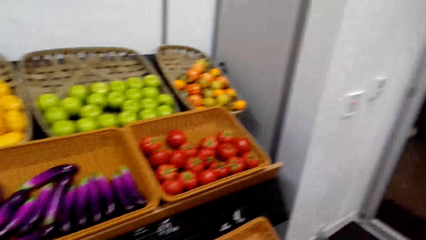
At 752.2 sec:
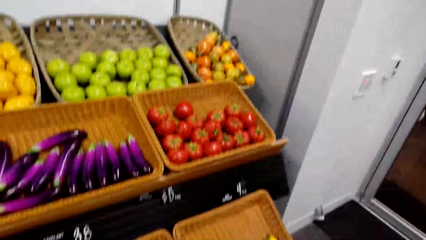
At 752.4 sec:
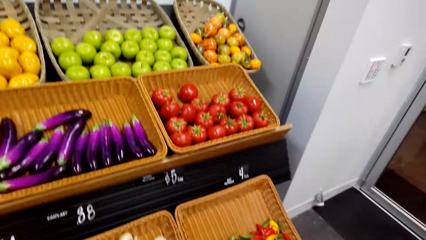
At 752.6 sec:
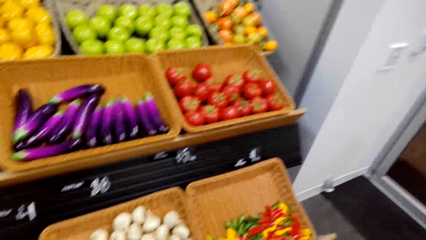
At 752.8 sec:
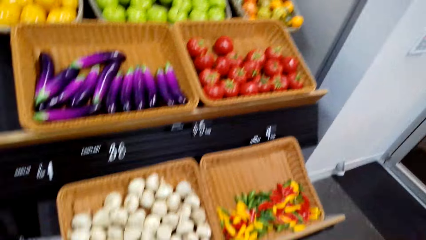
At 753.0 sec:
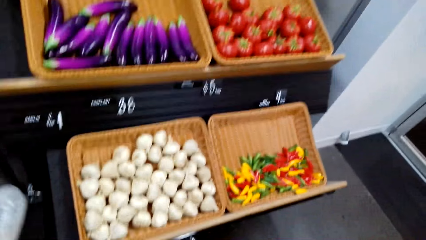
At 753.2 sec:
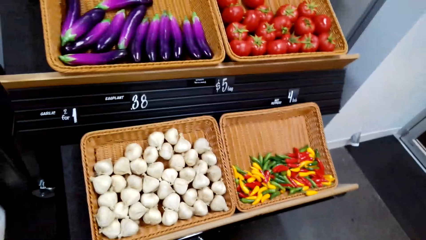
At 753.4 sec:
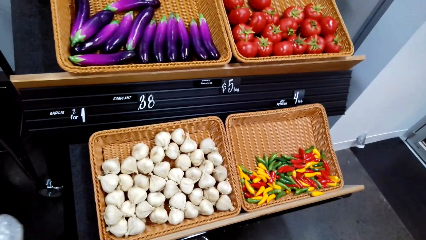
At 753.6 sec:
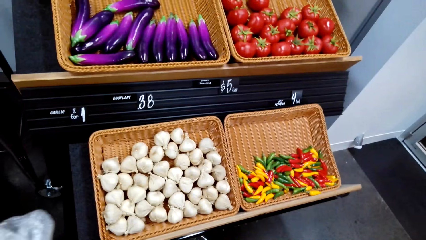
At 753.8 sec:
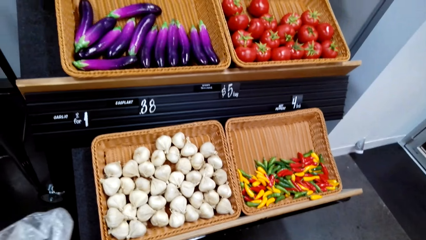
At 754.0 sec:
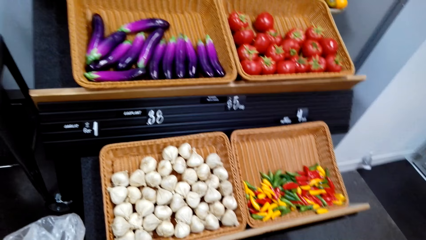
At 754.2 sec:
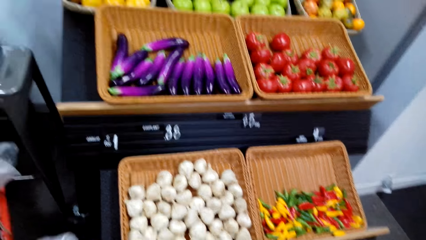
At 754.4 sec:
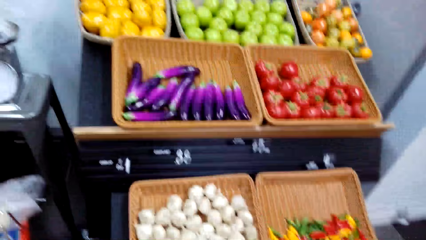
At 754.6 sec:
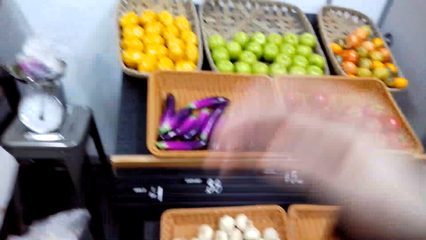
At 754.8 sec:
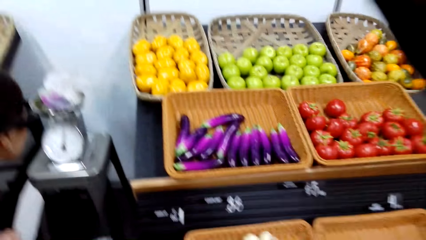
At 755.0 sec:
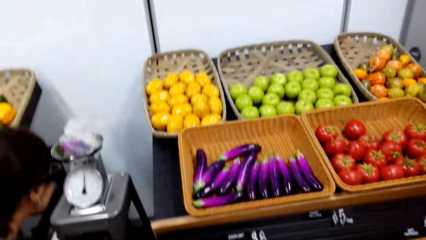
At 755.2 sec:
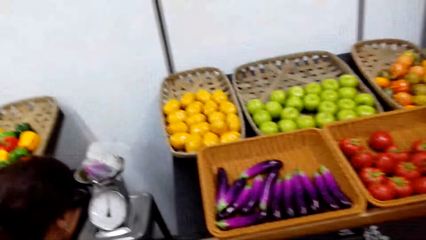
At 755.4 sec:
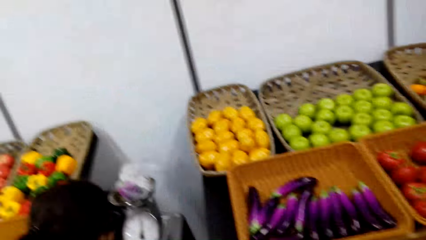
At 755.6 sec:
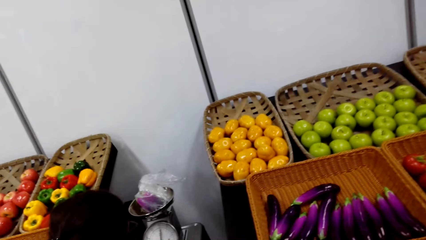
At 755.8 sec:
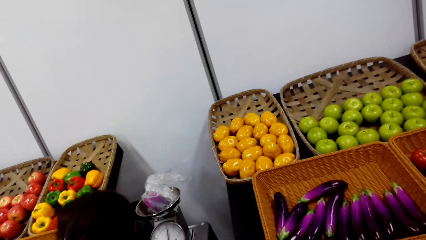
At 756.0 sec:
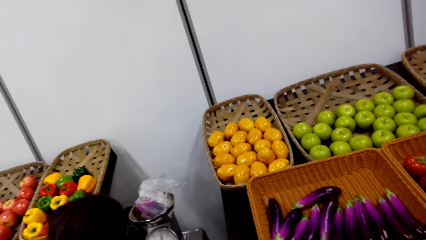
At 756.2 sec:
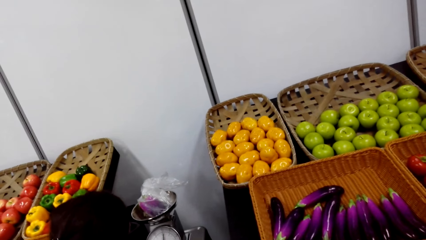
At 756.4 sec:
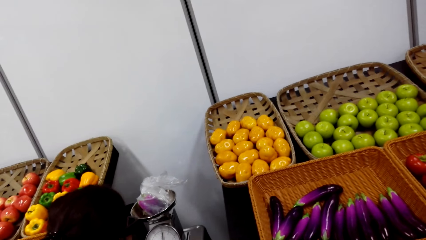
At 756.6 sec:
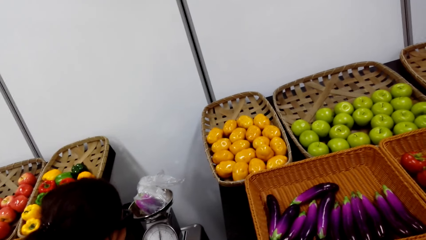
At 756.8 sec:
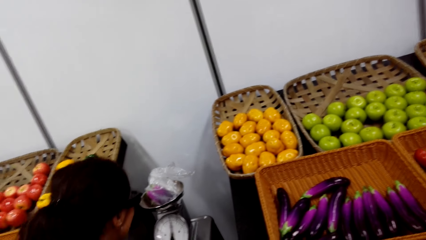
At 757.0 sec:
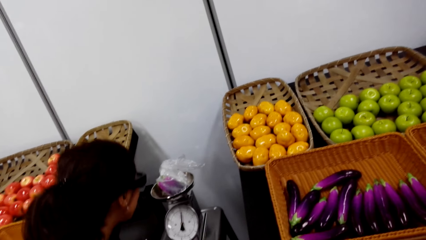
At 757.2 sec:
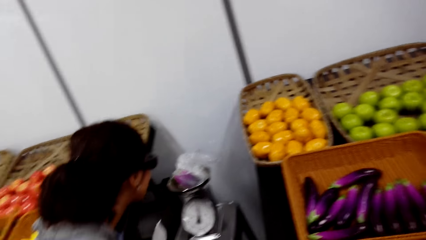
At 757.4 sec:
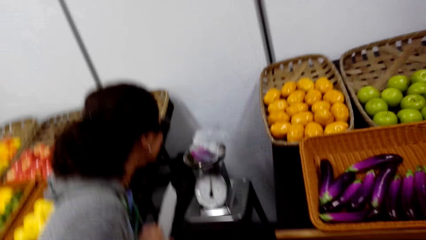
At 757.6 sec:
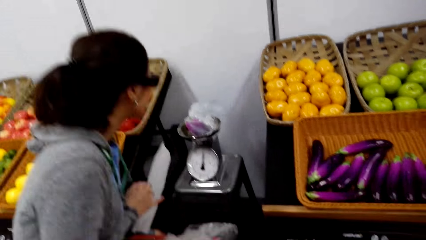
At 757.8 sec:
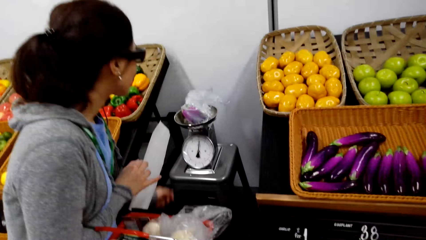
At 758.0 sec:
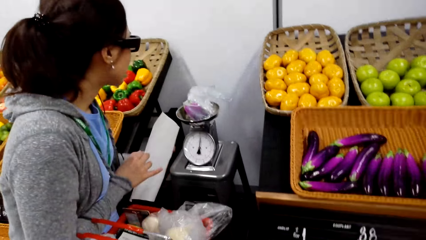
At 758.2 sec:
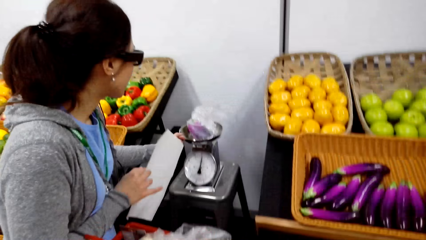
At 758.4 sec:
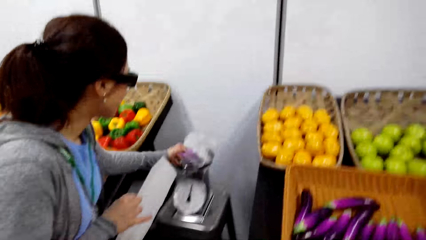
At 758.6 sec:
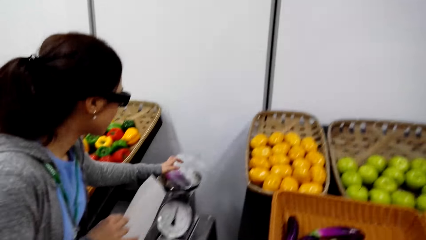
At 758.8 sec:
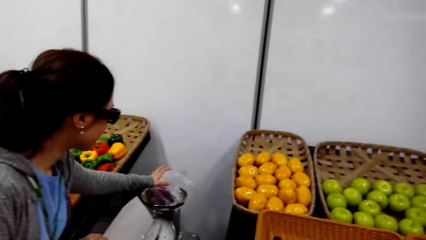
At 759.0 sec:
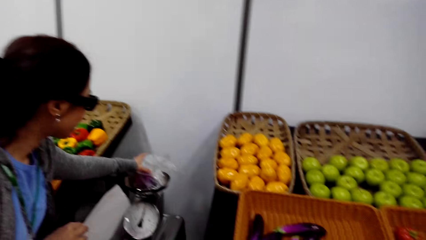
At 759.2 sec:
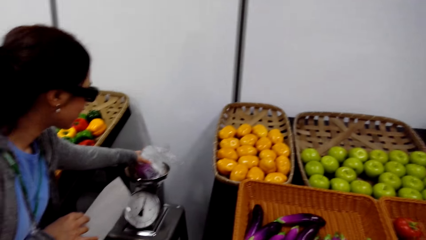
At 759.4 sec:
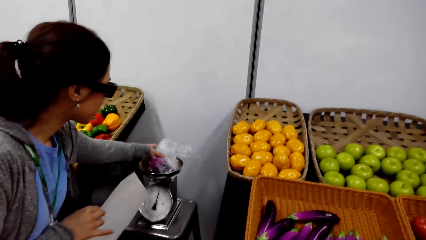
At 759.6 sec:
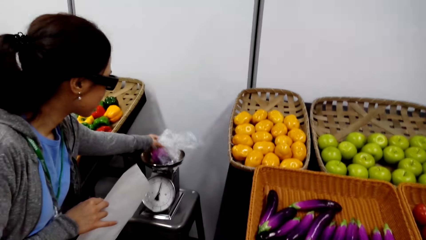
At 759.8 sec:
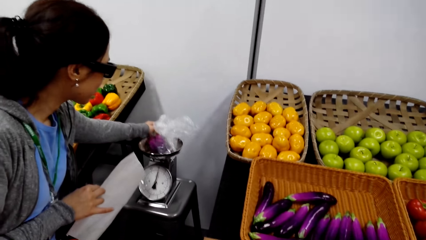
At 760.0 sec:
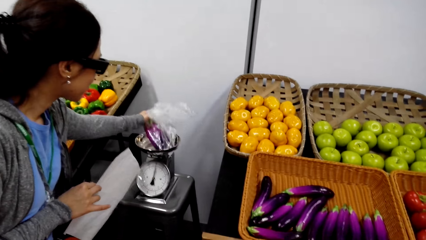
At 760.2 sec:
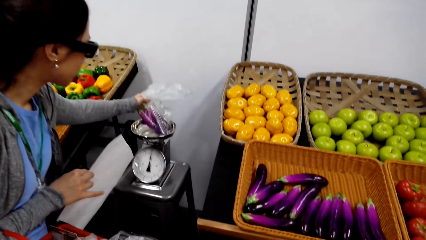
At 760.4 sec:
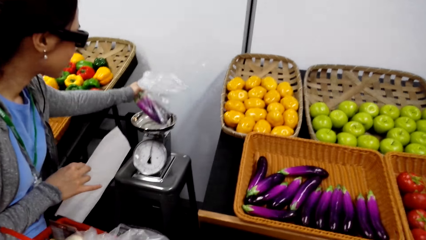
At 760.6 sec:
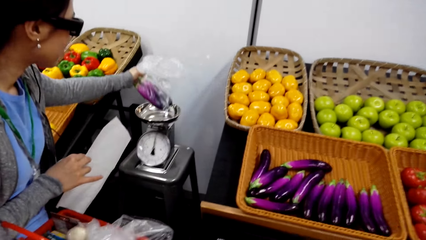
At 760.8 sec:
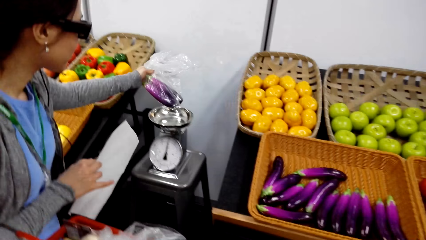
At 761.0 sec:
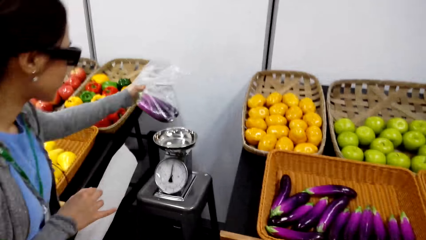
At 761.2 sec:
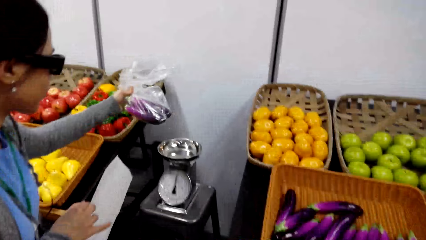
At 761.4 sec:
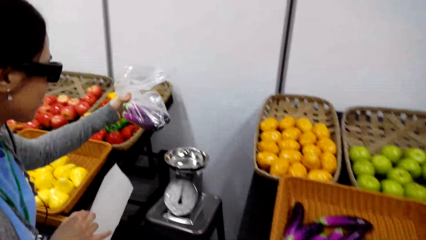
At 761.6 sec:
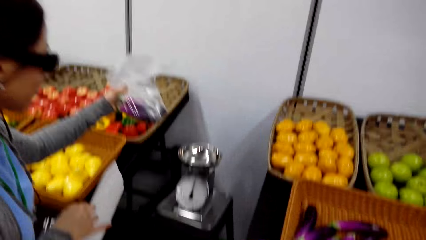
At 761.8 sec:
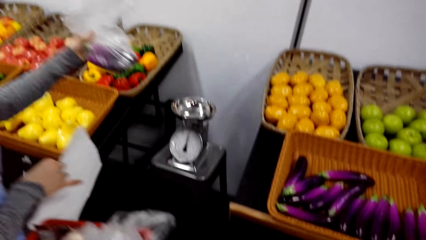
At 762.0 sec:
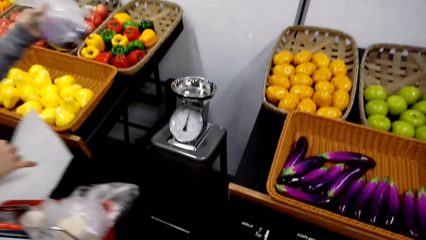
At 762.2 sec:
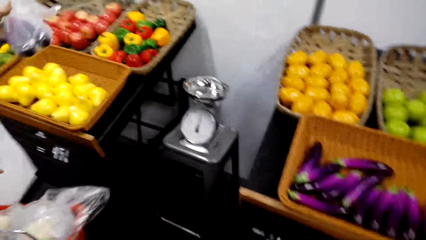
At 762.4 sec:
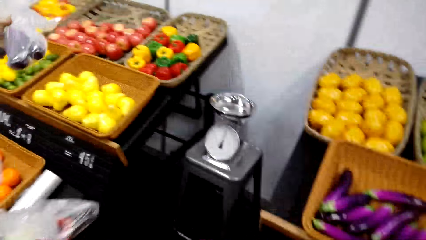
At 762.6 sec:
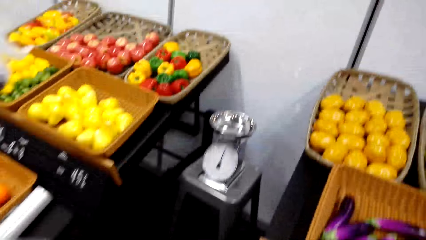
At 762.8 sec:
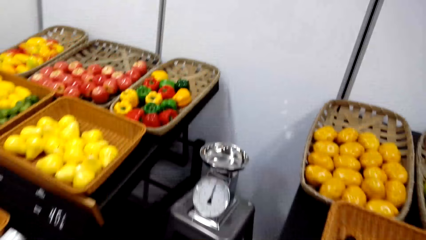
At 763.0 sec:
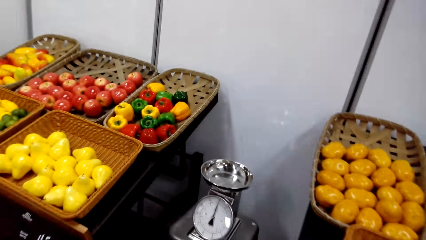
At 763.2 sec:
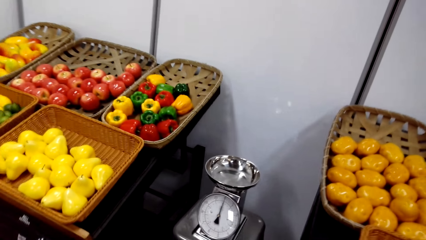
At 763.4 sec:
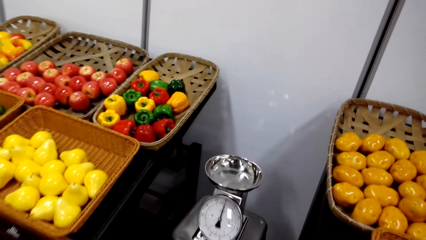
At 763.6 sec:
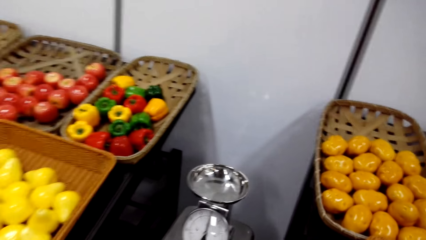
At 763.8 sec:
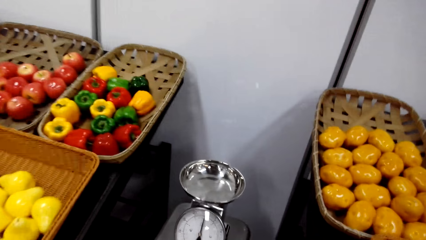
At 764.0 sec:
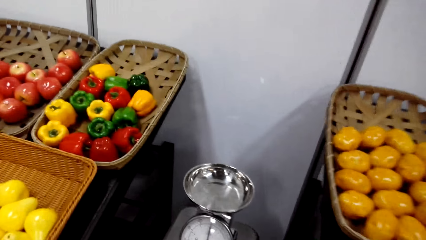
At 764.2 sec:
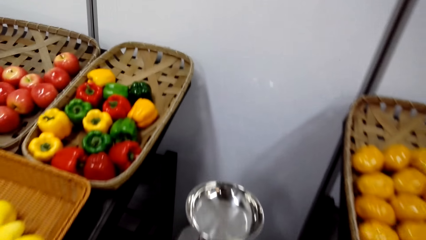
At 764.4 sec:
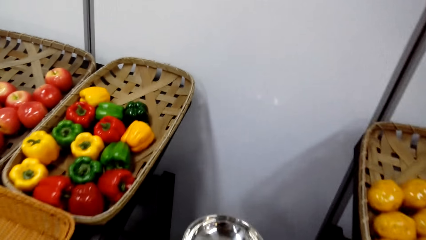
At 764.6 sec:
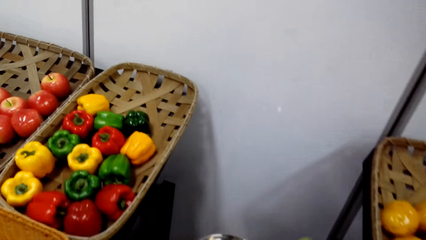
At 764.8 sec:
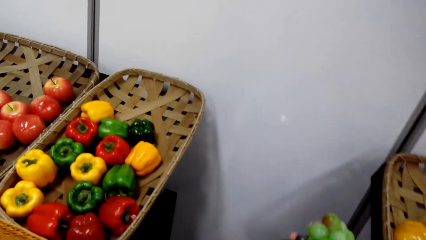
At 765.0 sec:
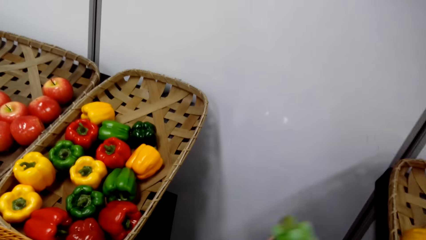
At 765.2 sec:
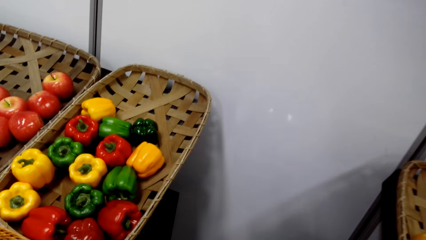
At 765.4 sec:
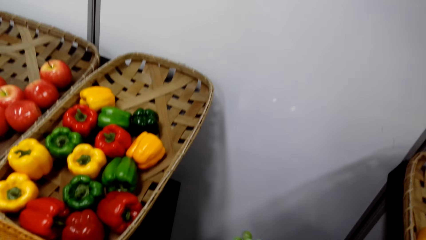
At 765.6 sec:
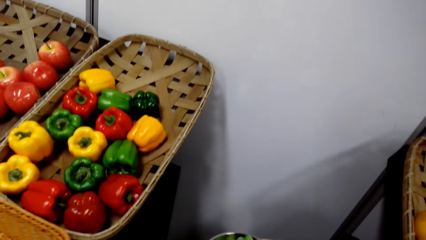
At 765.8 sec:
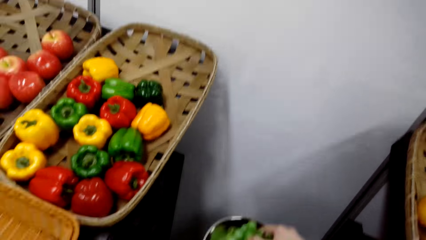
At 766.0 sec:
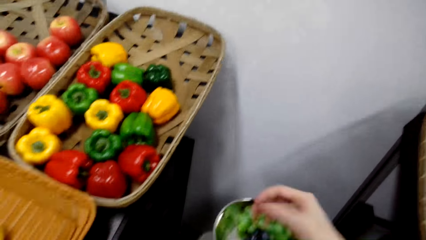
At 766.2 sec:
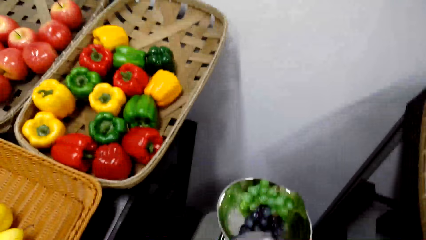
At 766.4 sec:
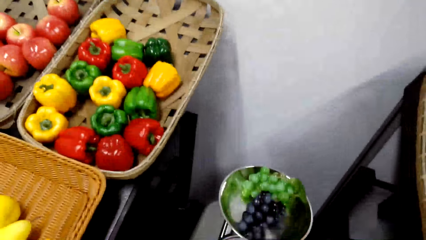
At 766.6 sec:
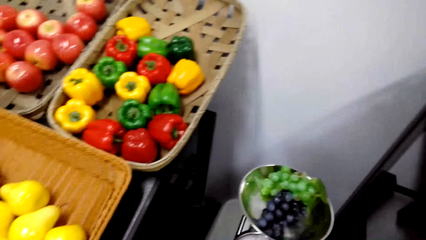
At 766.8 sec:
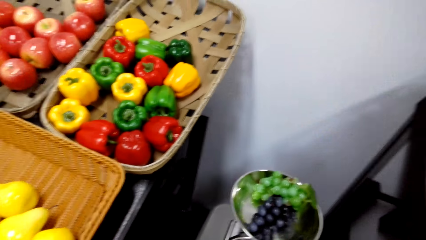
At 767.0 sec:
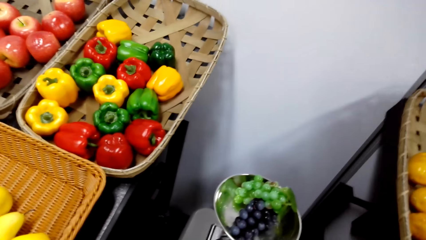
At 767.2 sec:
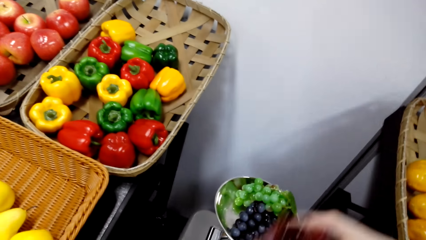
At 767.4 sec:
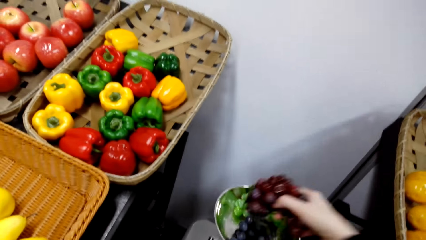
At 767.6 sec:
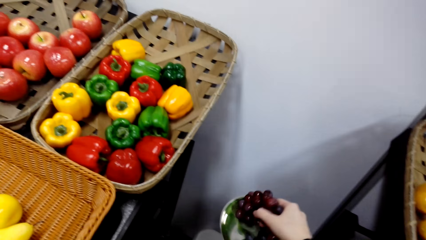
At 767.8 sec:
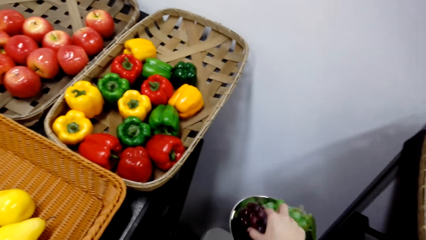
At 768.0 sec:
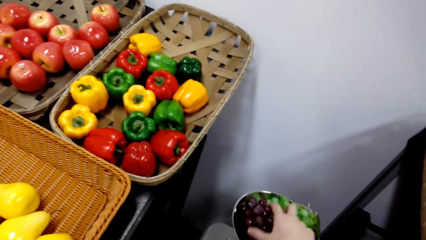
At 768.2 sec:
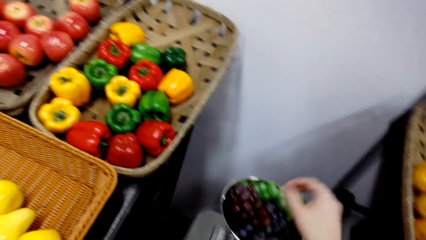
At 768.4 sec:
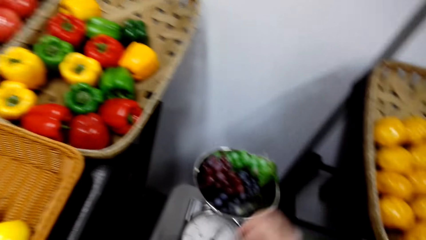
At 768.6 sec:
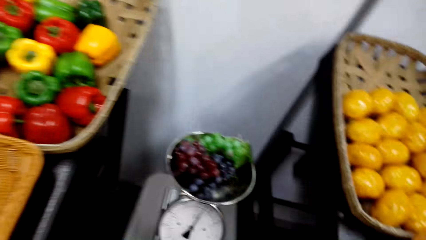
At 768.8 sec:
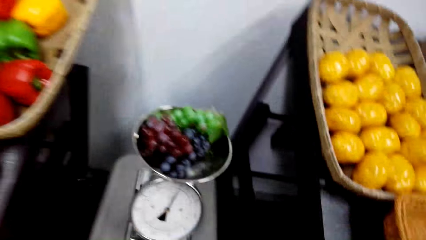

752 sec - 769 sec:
The camera wearer raises the right hand. A woman weighs cucumbers on the kitchen weighing scale. The camera wearer picks a plastic bag from the weighing scale. The woman lifts the cucumbers from the kitchen weighing scale. The camera wearer walks towards the kitchen weighing scale. They stand beside the weighing scale. They put grapes on the weighing scale. They weigh the grapes on the kitchen weighing scale.
